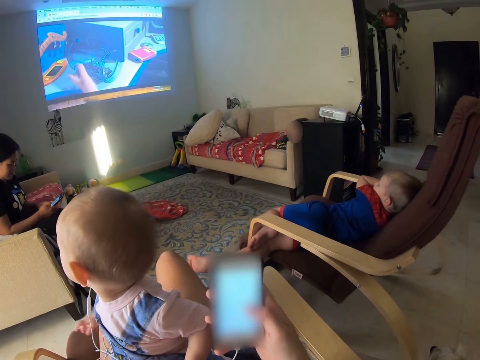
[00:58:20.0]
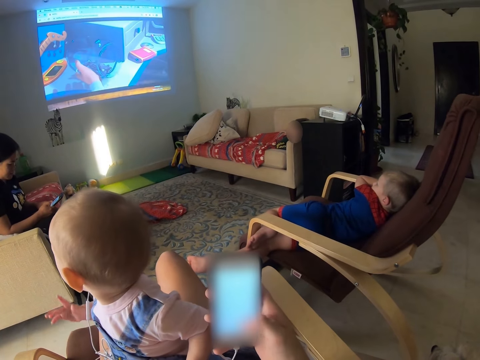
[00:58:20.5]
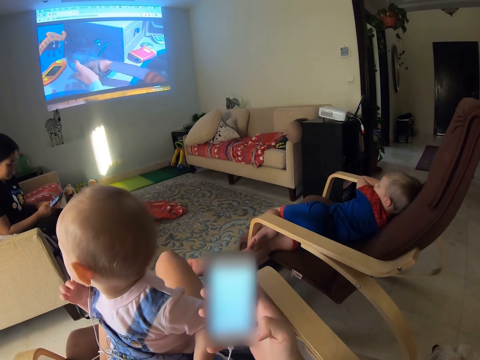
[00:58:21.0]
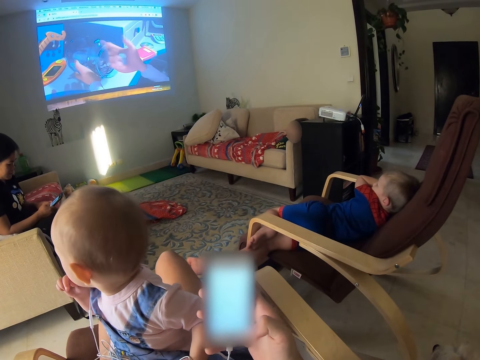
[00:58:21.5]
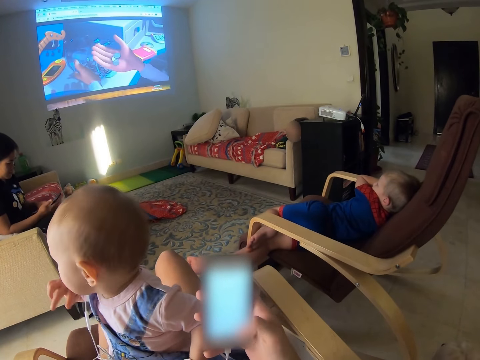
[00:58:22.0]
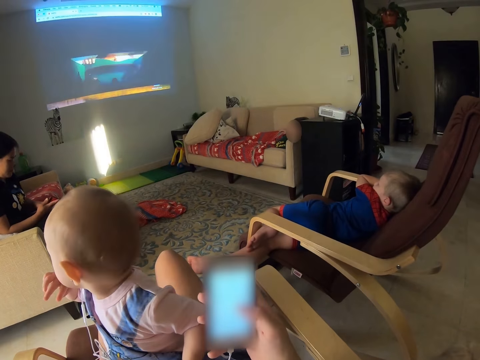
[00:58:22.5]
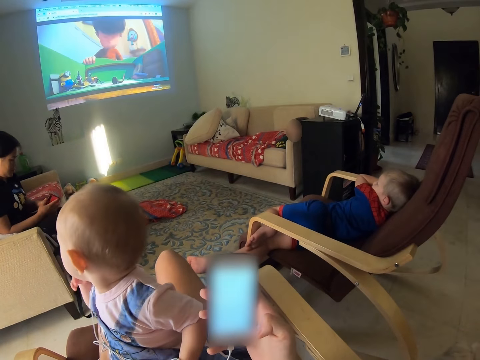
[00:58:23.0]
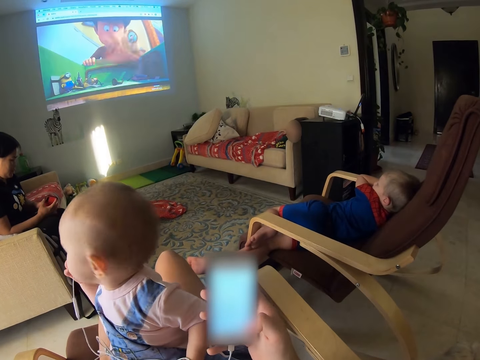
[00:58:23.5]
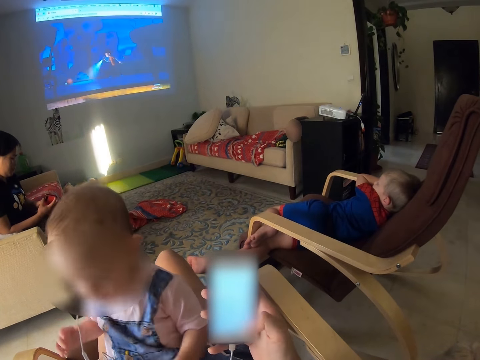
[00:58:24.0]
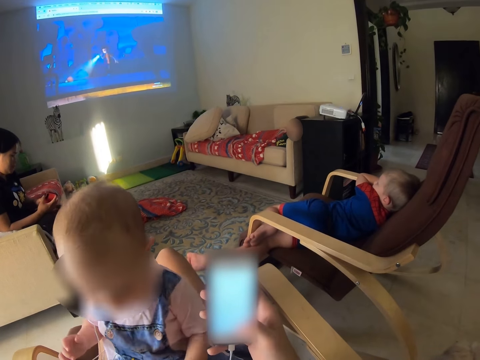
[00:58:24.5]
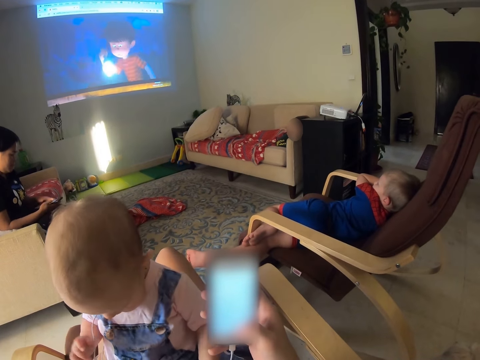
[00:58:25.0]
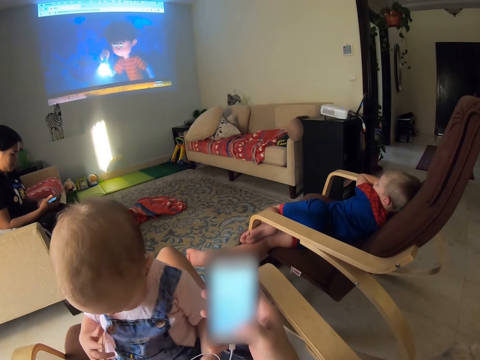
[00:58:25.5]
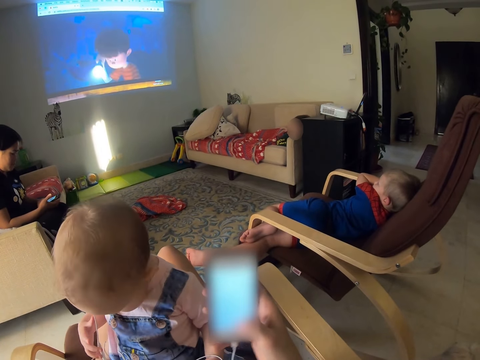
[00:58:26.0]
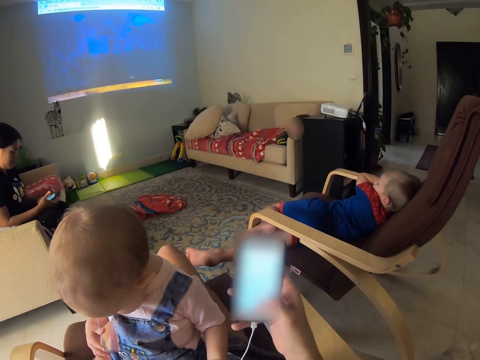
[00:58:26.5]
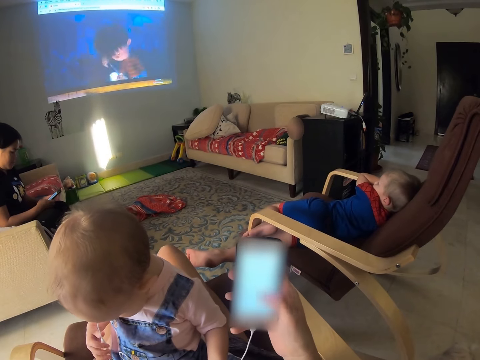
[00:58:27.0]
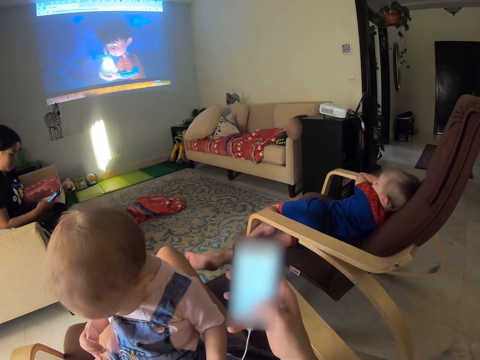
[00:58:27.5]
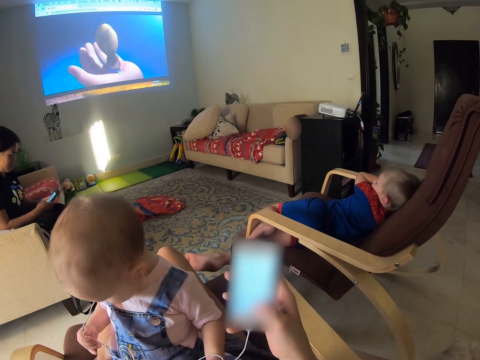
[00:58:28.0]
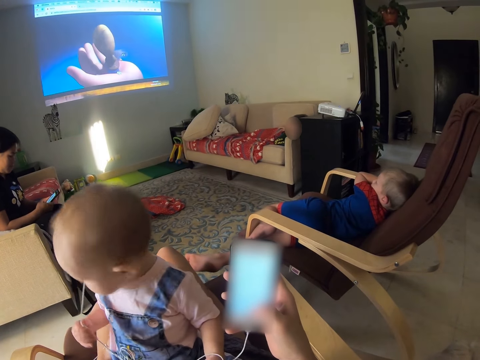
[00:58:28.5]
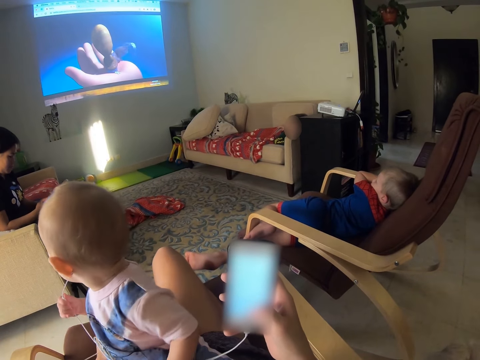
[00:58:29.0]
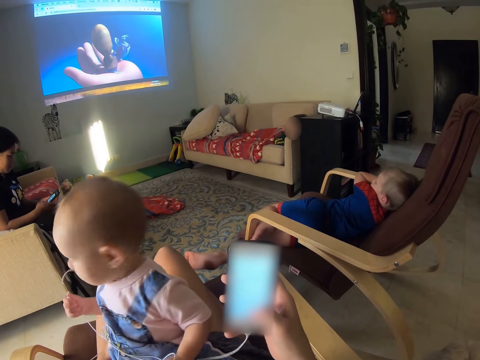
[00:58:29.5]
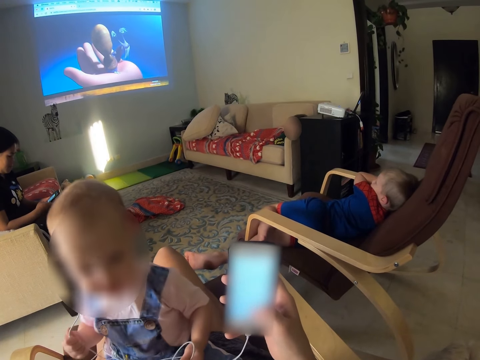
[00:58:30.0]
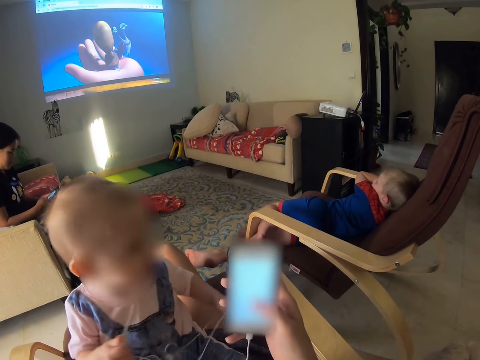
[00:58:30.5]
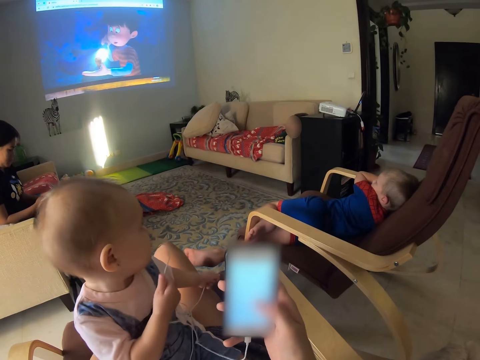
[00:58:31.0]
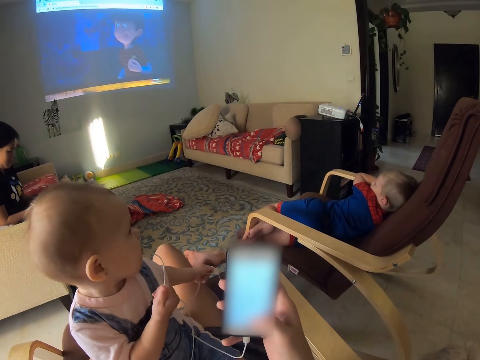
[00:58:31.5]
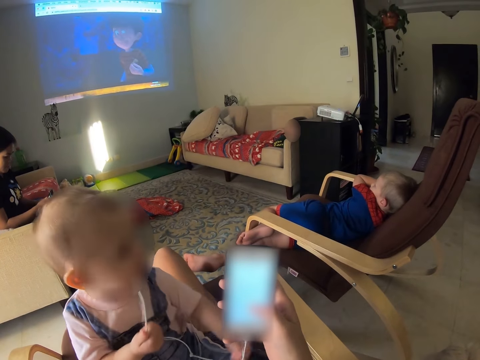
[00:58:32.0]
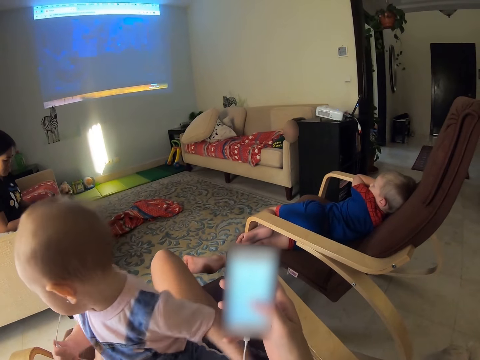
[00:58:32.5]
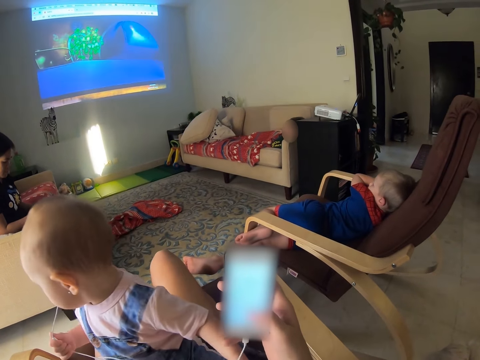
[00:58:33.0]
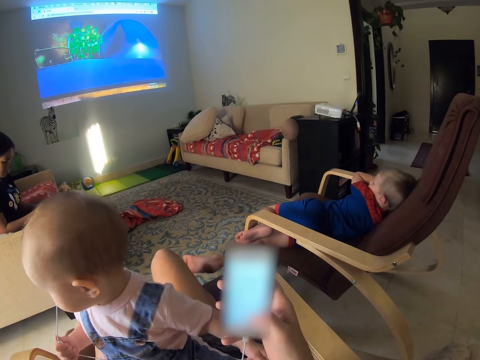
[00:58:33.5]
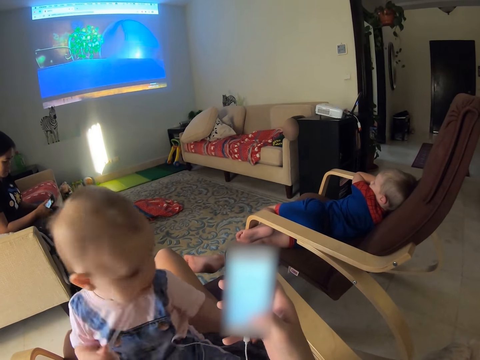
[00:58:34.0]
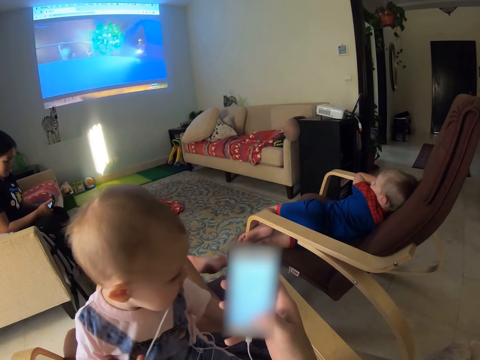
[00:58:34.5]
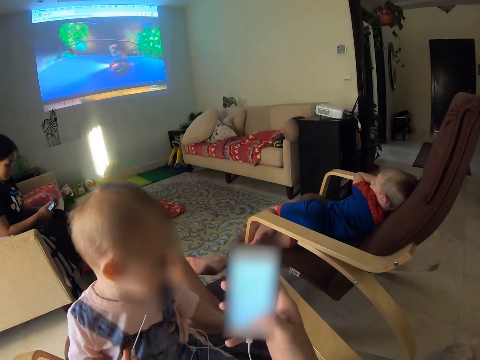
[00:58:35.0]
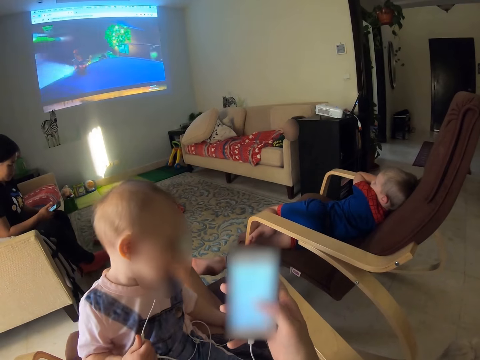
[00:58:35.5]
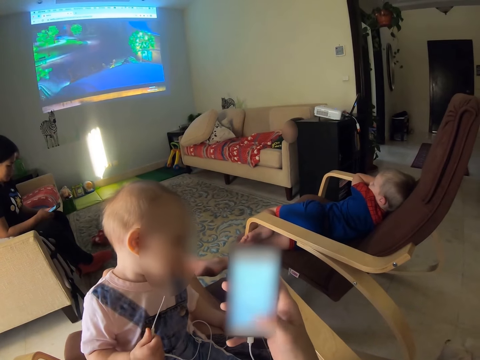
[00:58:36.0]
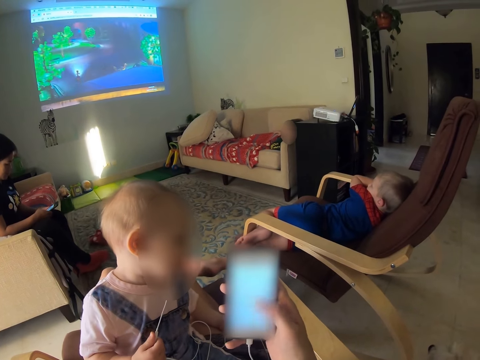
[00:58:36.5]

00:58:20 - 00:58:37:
A baby holds an earphone. The baby turns. The baby holds the earphones.

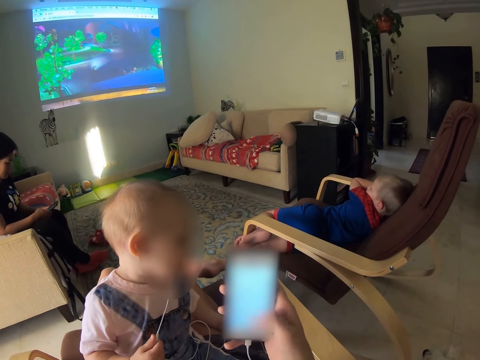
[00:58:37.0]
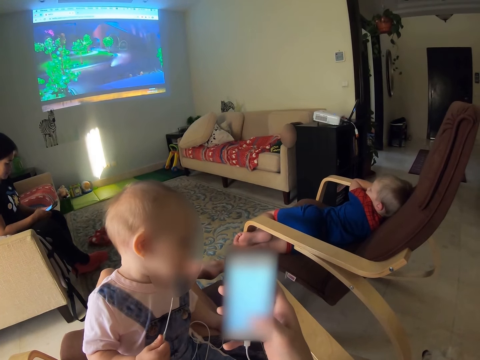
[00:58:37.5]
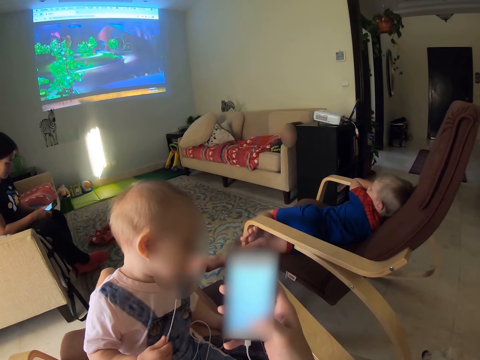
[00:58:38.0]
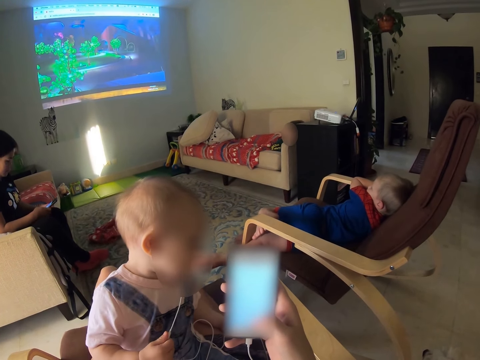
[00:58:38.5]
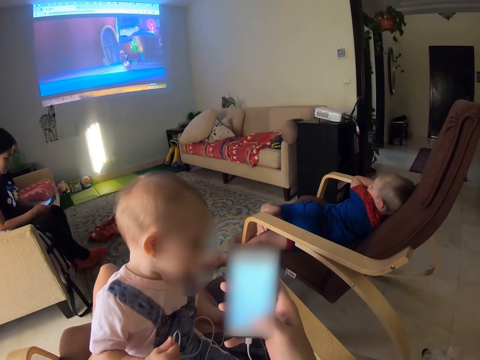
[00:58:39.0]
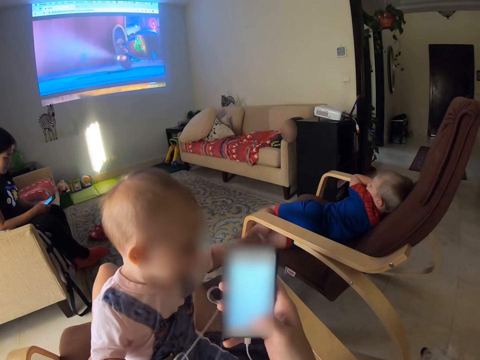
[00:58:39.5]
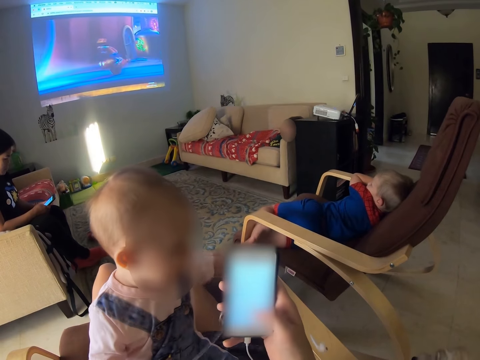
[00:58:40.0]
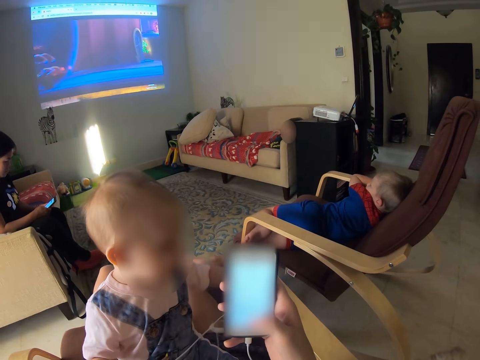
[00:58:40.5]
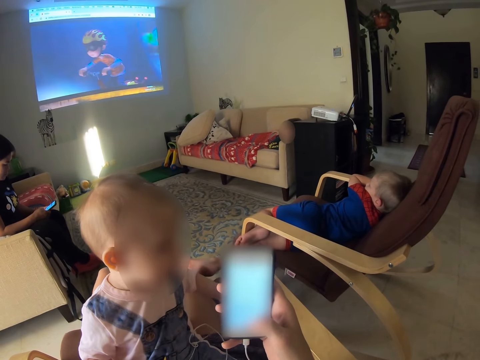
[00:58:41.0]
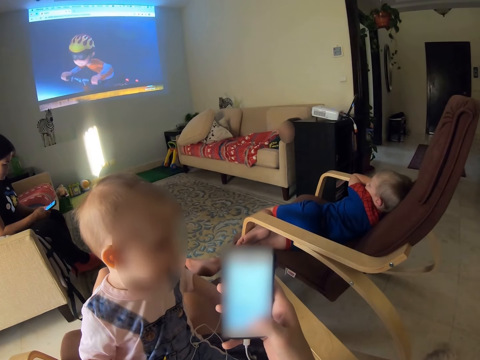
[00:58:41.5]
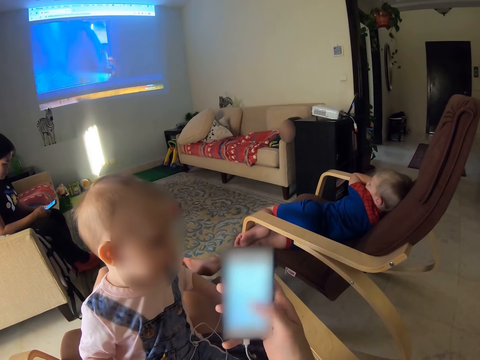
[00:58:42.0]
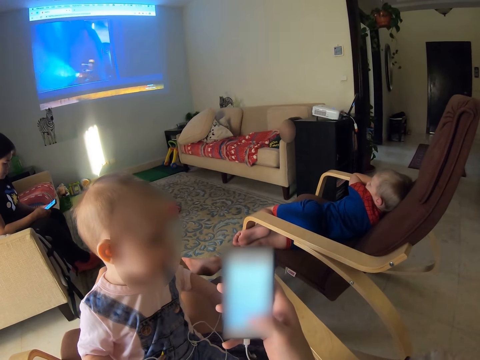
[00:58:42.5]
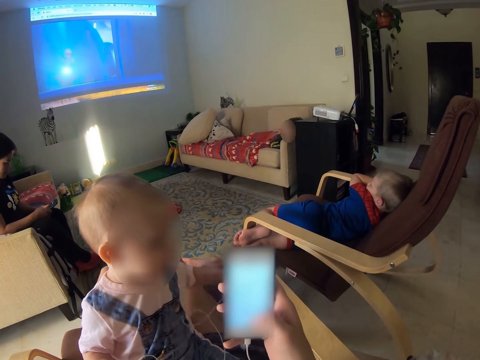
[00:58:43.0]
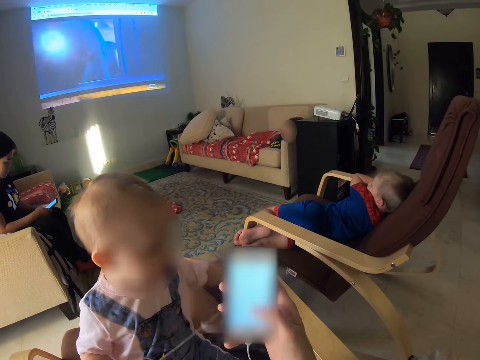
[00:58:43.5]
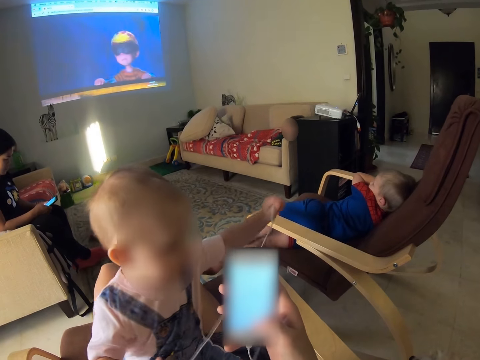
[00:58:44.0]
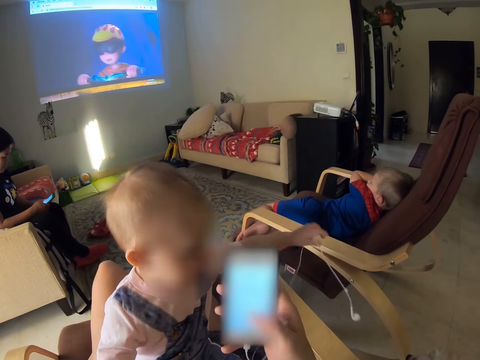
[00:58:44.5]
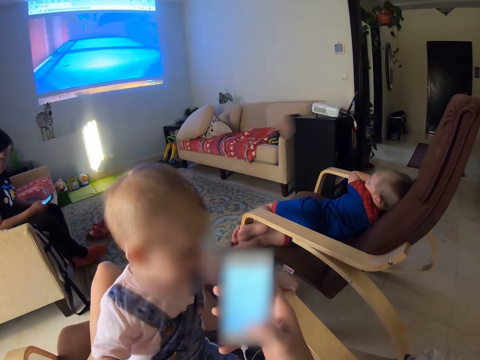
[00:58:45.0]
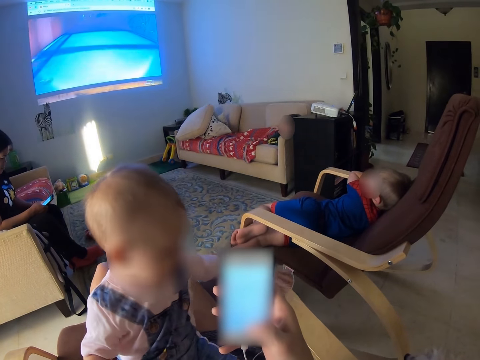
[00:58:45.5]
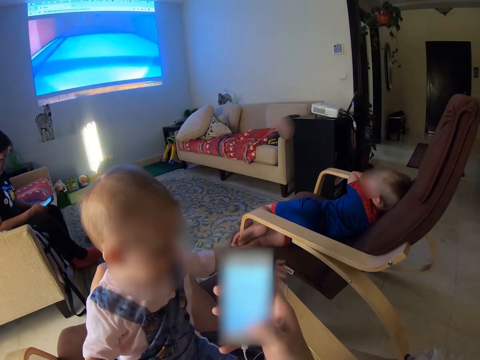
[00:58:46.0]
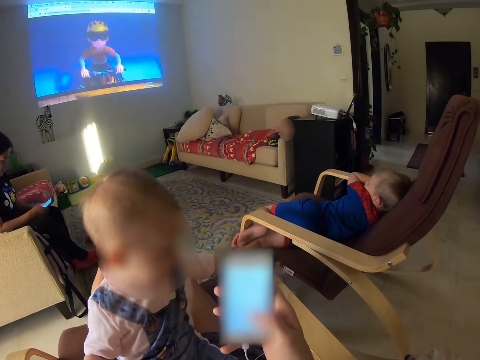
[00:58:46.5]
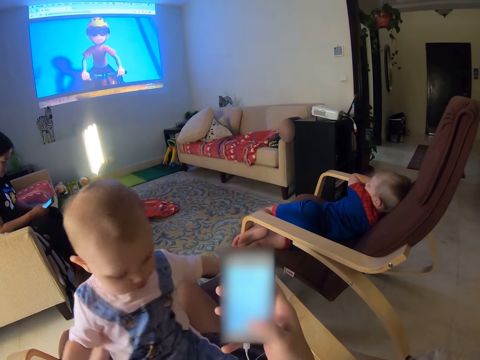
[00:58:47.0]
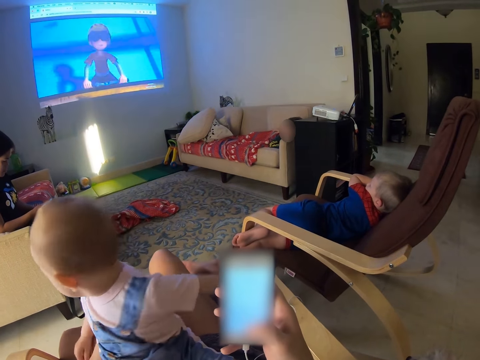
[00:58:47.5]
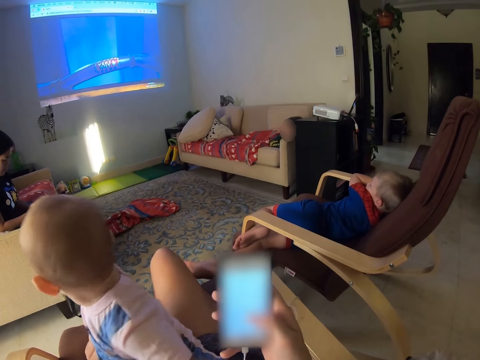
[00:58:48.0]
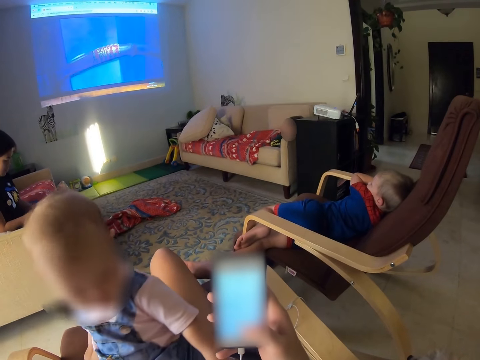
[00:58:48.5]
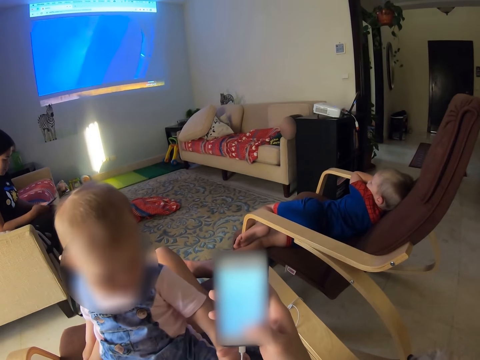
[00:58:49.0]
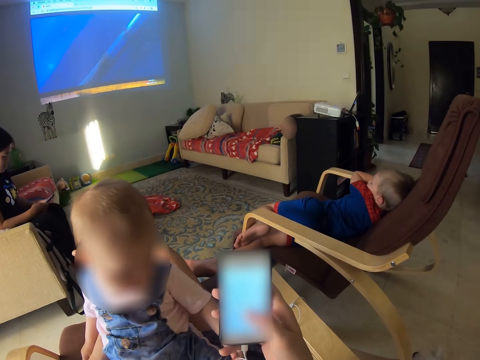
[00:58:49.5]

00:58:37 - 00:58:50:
A woman puts earphones. A baby drops an earphone. Another baby drops the earphones and watches a cartoon.
